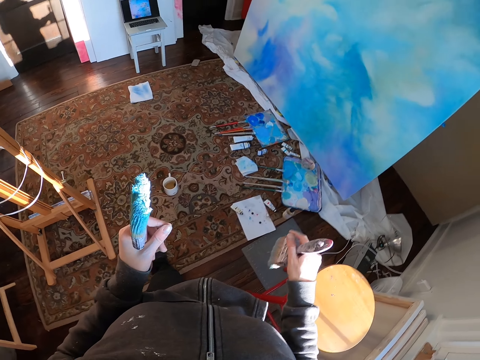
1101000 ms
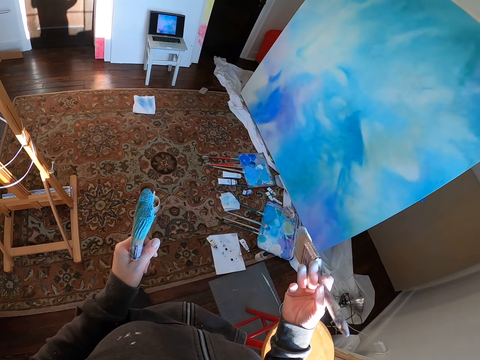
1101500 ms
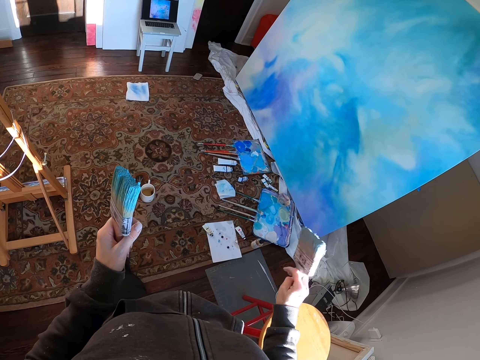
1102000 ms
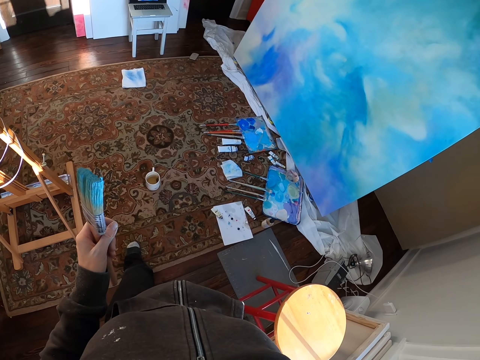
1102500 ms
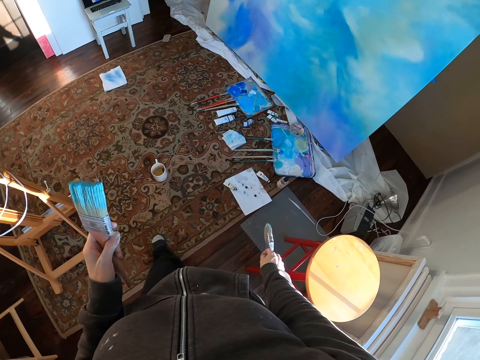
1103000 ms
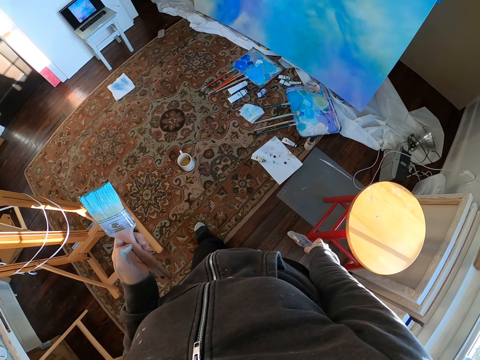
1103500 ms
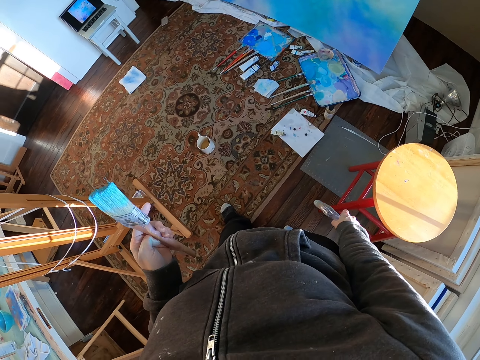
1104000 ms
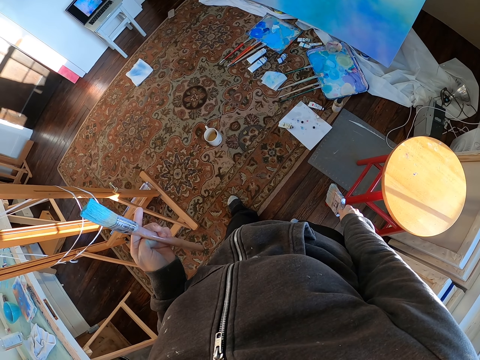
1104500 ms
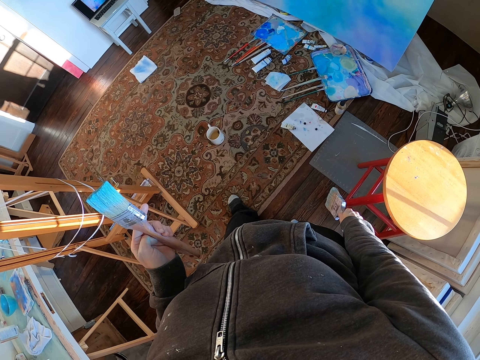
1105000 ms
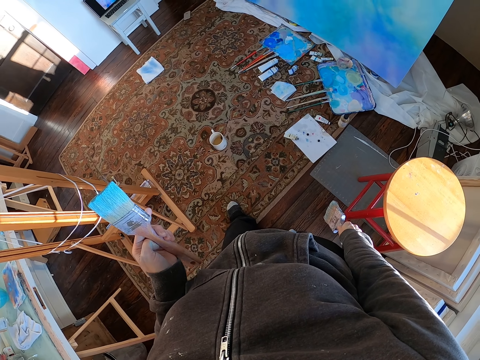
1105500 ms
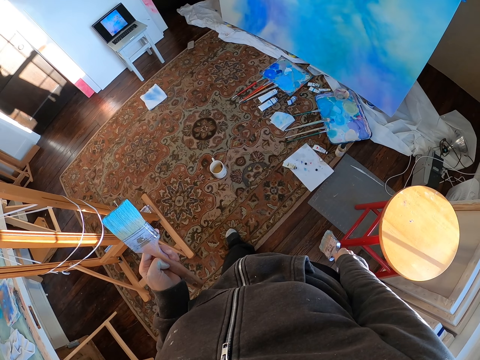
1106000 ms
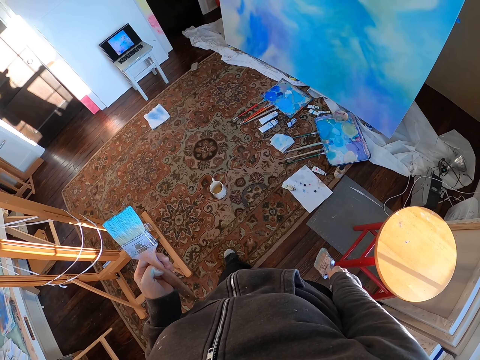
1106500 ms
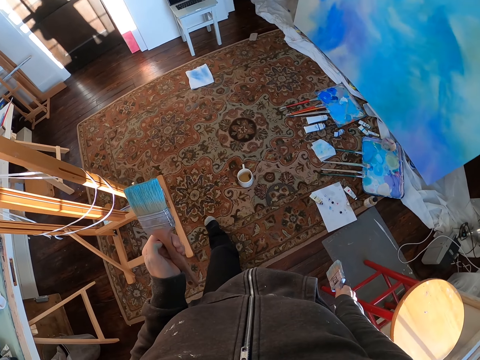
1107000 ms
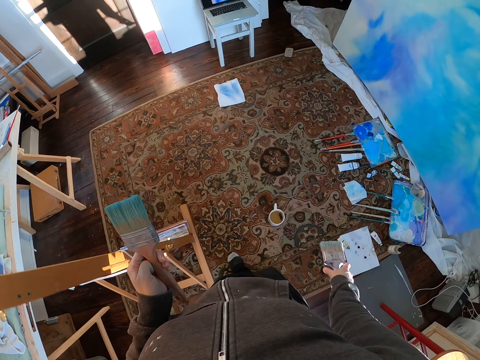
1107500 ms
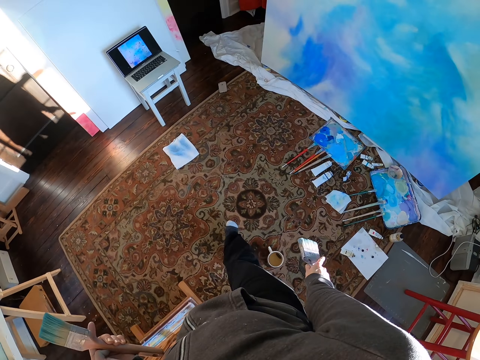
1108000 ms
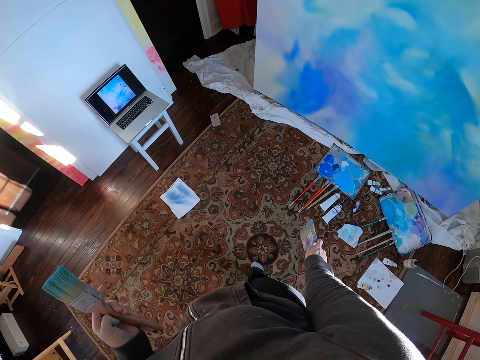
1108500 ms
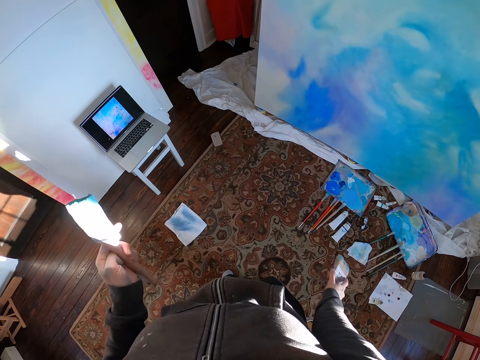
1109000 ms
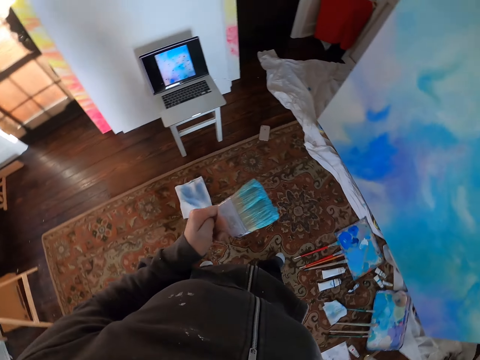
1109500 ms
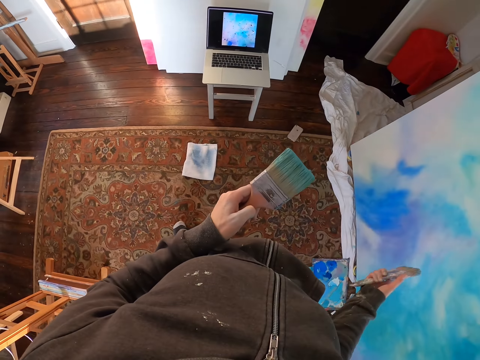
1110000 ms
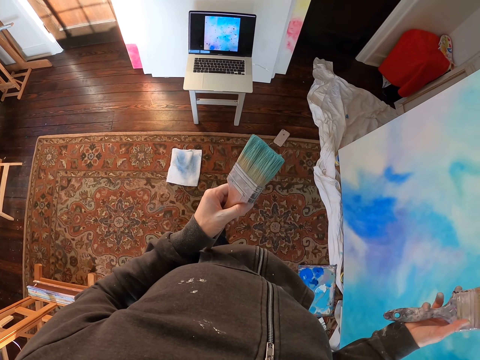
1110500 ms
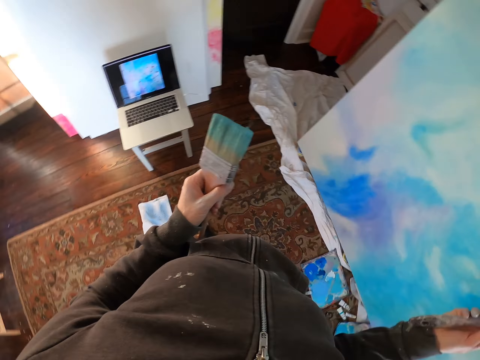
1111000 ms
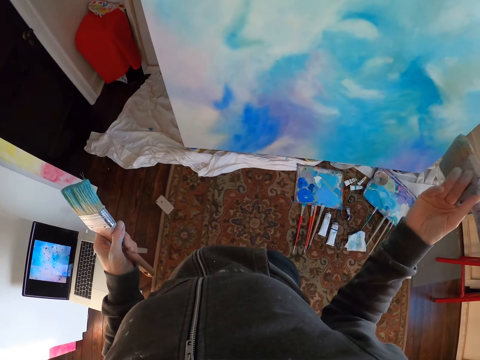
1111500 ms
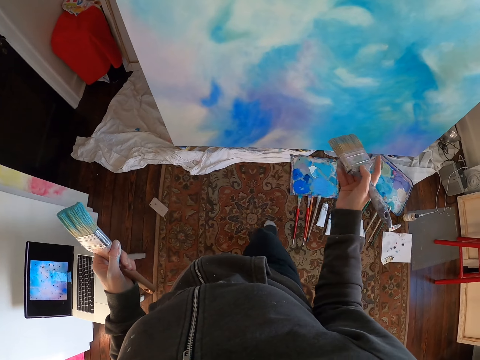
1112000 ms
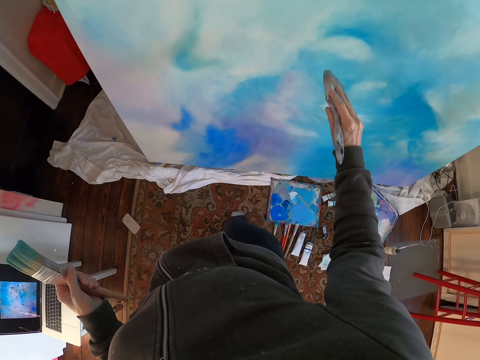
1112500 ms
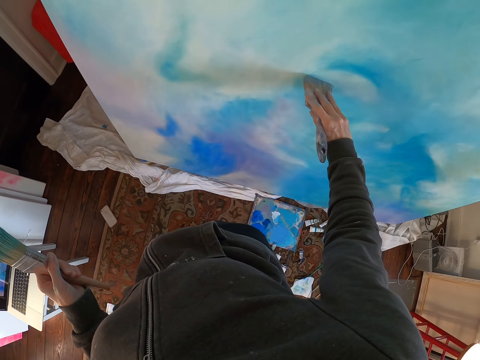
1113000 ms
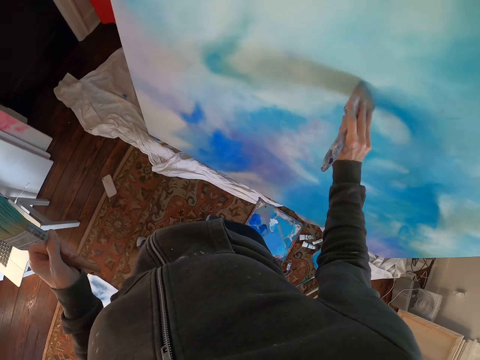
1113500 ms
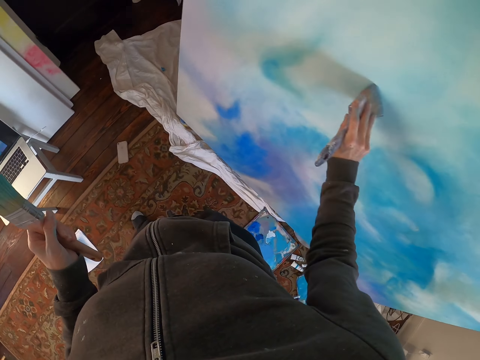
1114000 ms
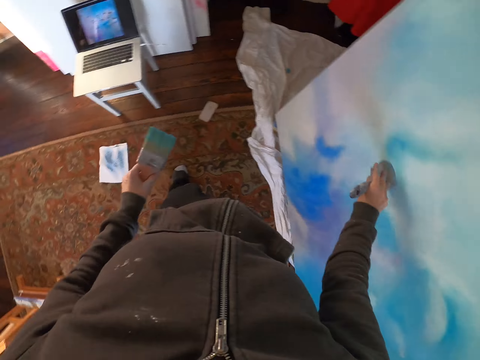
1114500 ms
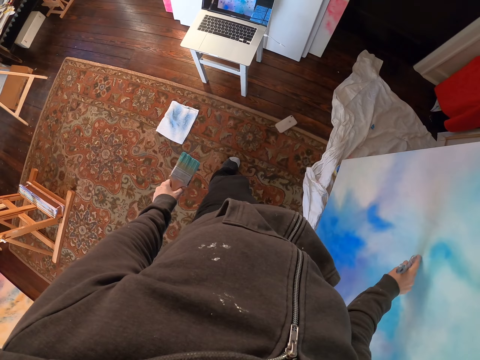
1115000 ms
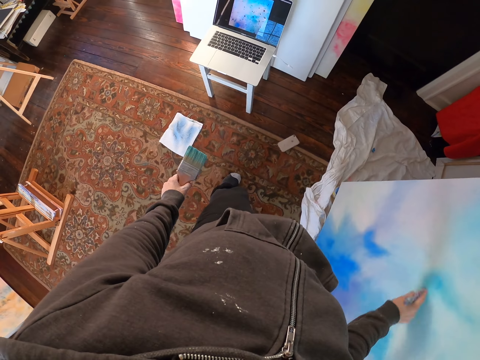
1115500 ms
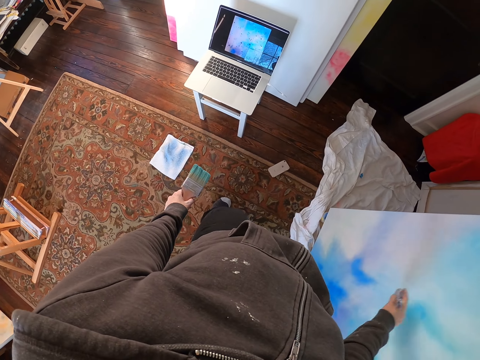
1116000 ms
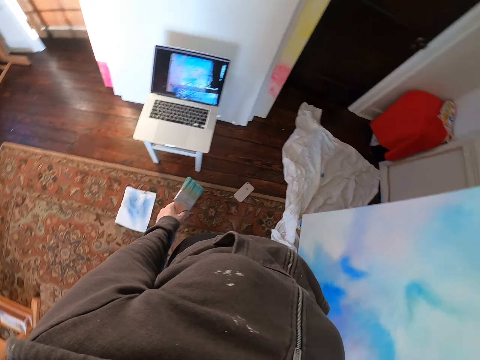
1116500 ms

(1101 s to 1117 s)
The camera wearer stares at the painting. They walk around the room. They paint the painting with the paint.

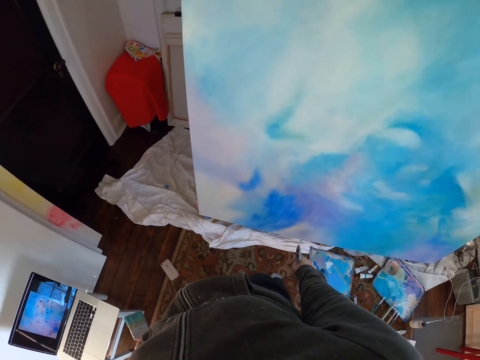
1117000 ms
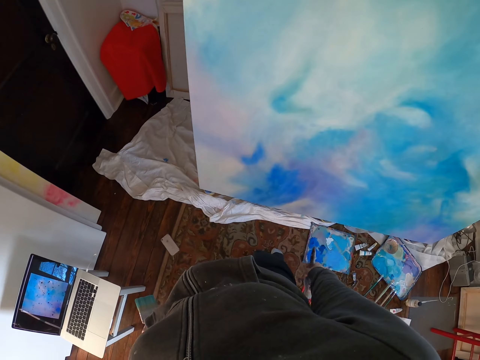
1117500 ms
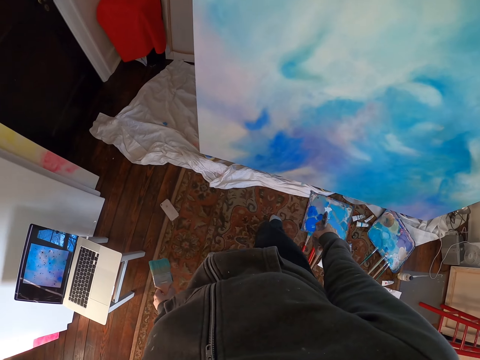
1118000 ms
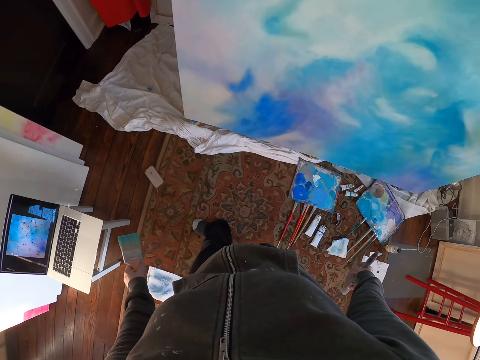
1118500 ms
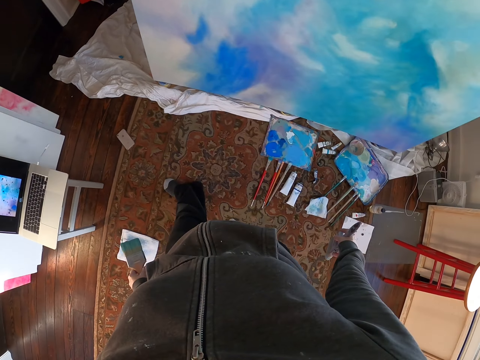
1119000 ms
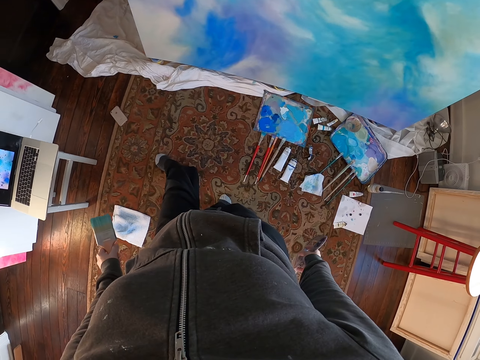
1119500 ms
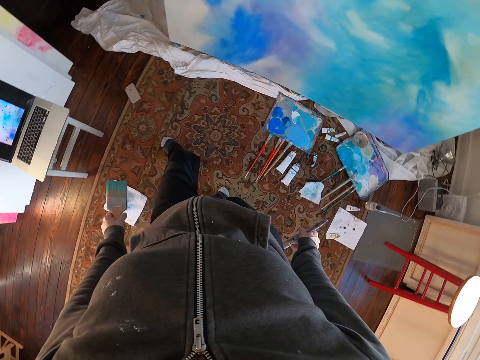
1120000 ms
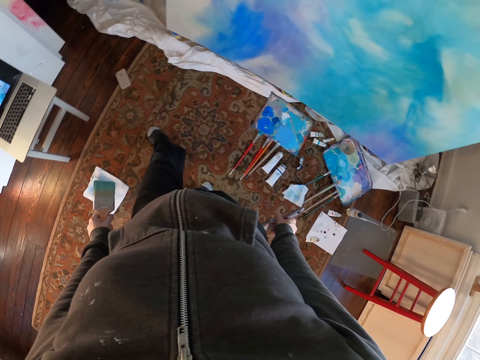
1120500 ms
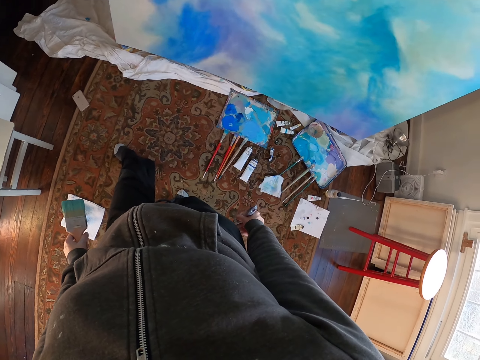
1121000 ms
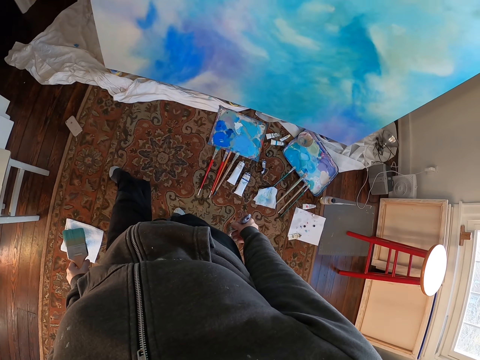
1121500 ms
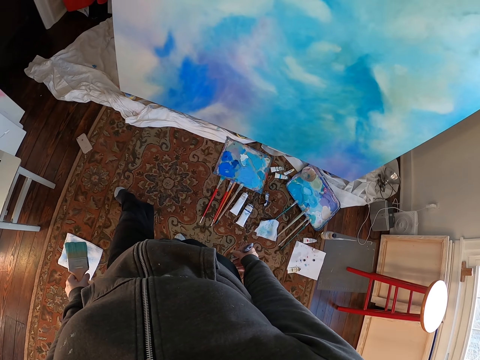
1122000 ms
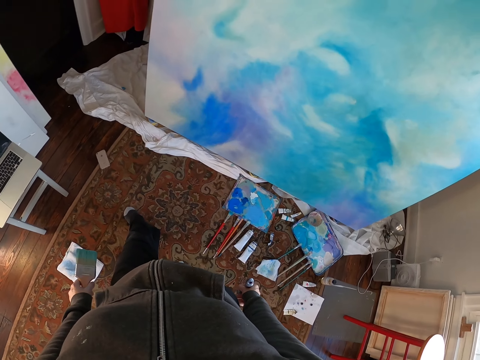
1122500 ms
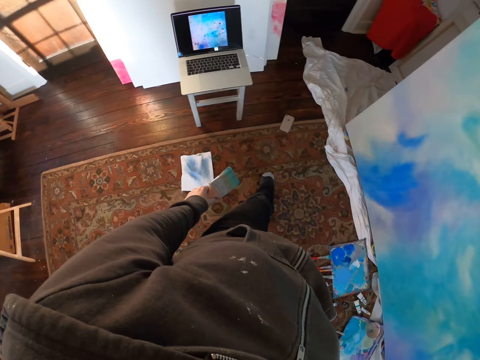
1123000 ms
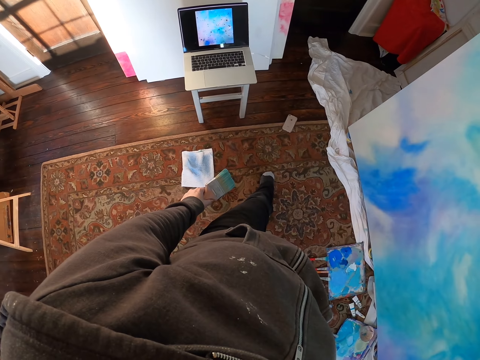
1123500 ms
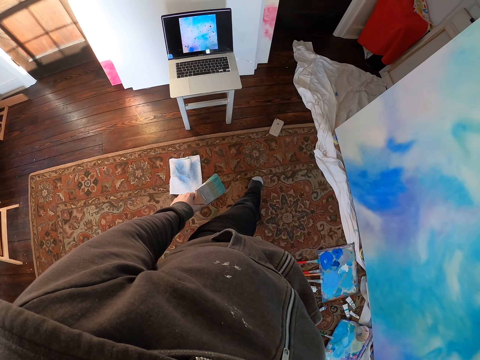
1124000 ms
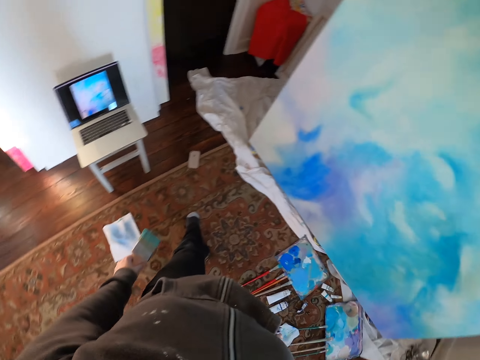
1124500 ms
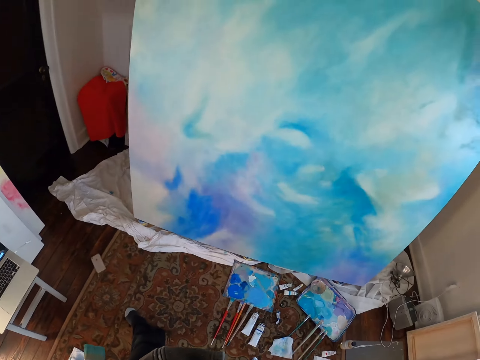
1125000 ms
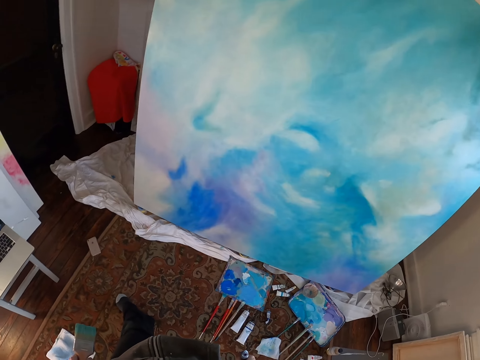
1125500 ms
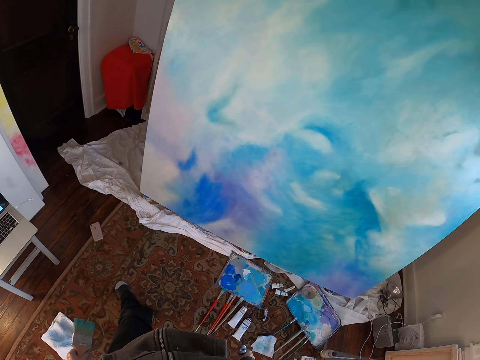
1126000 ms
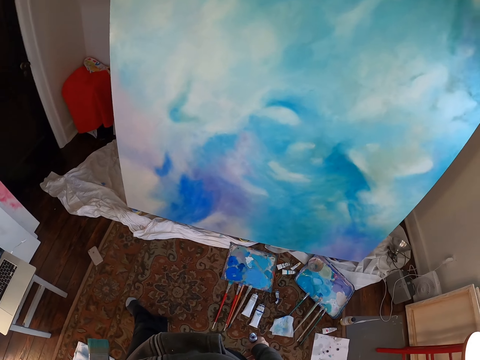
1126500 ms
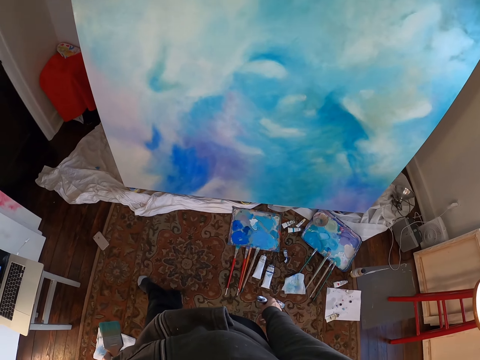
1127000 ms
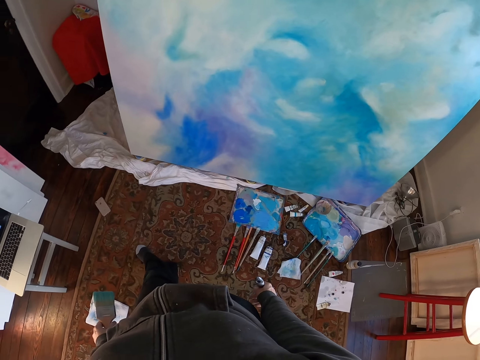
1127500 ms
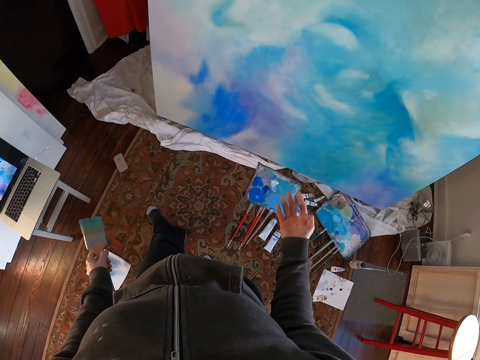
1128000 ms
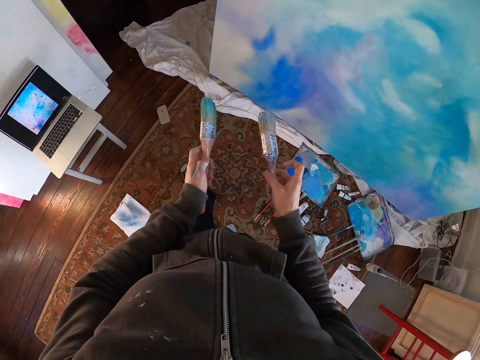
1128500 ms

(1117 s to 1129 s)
The camera wearer stares at the painting. They stare at the laptop. They stare at the painting.
